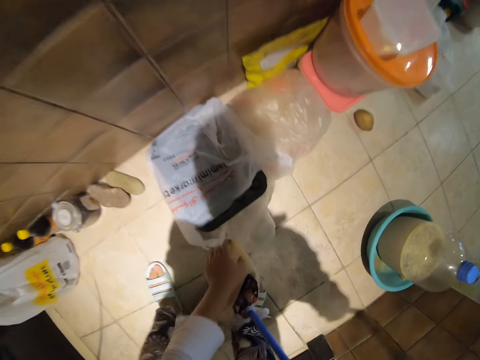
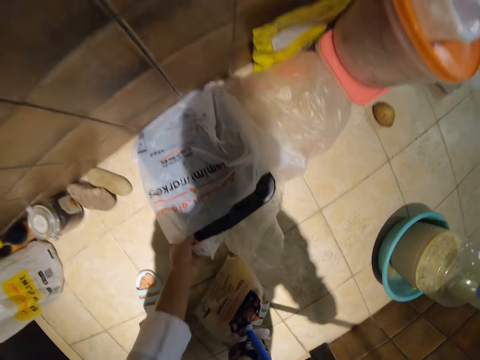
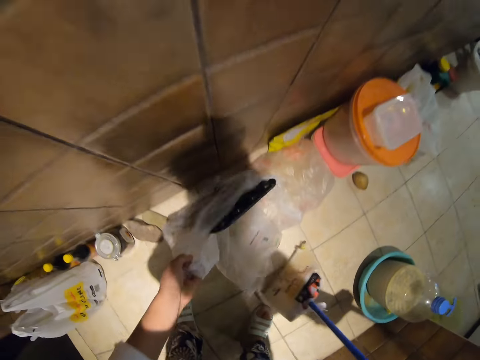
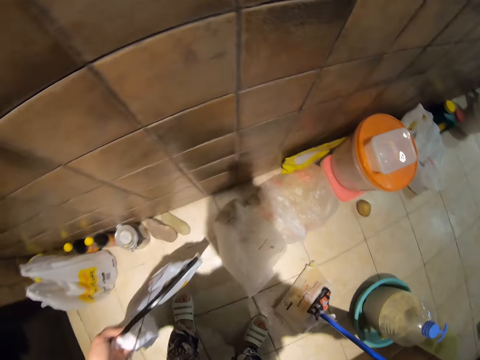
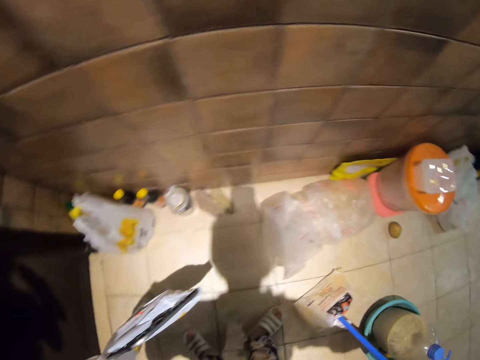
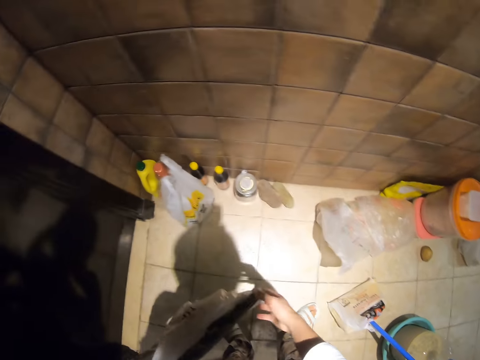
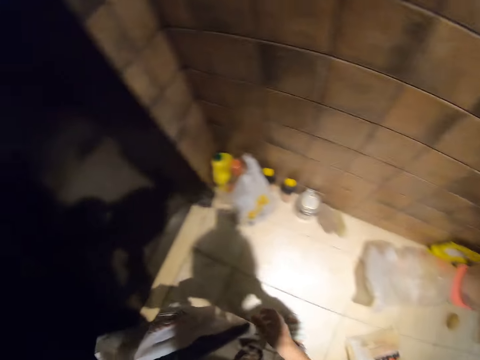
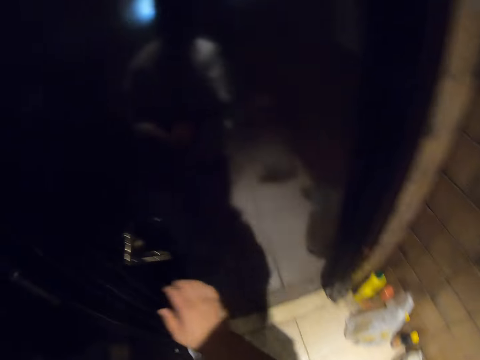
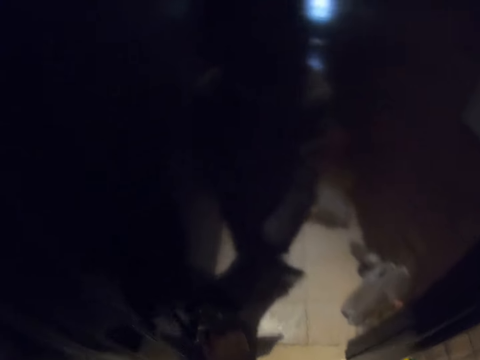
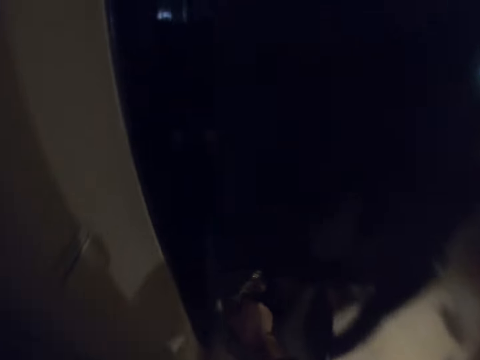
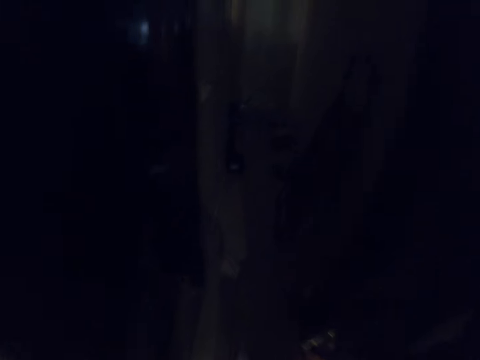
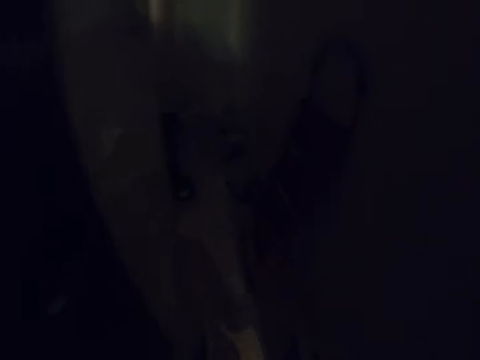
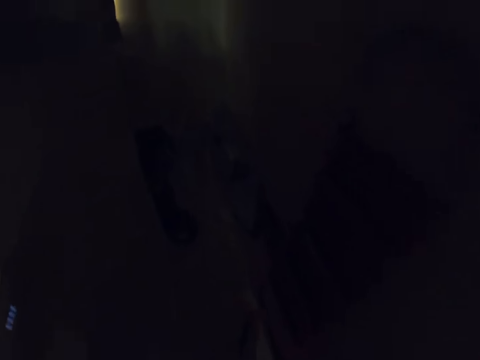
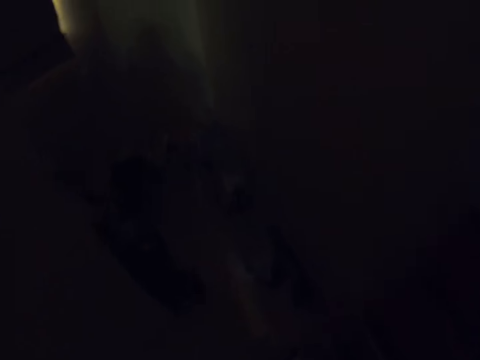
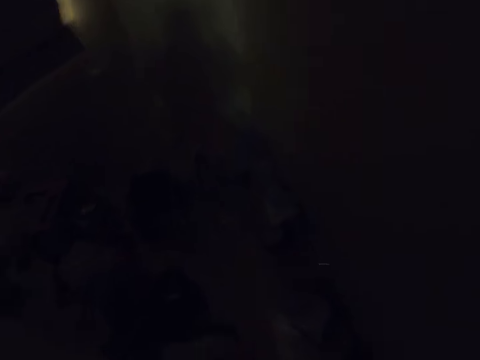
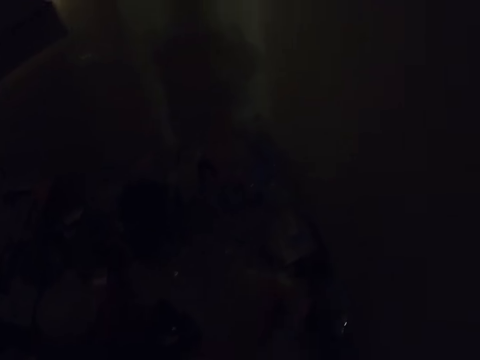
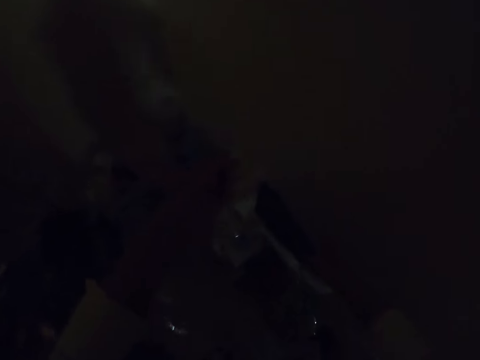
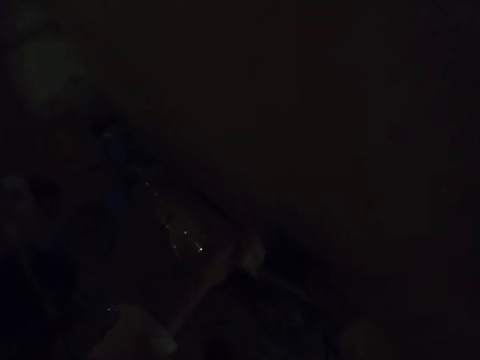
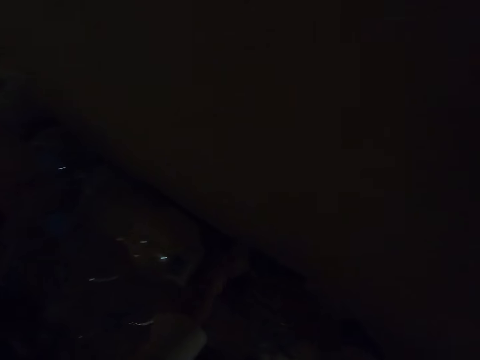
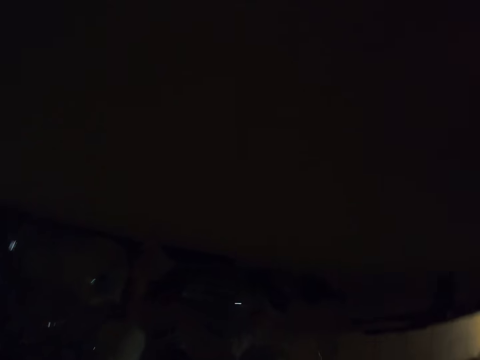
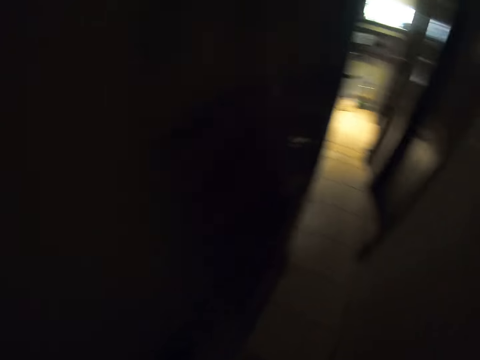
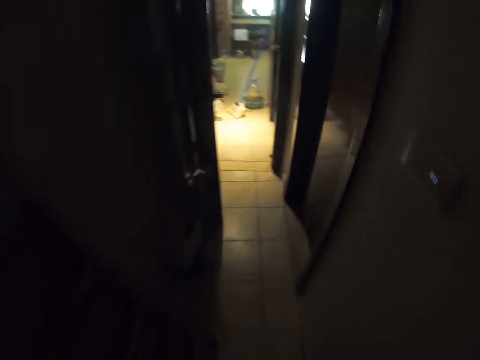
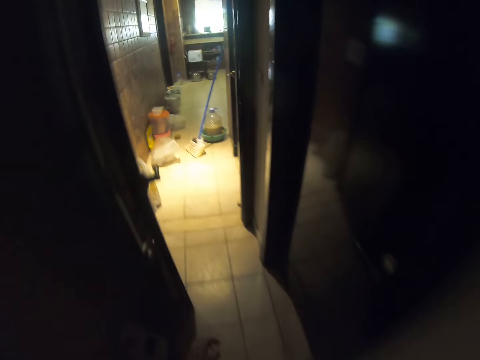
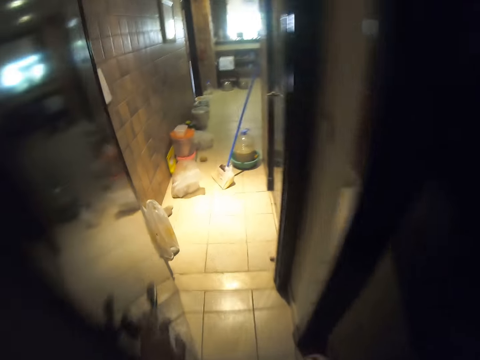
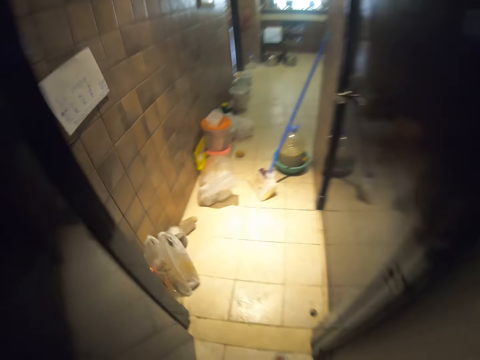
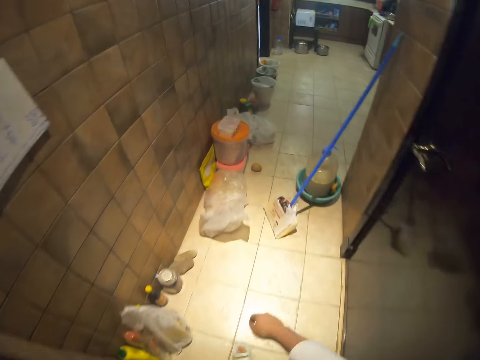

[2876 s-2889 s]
The camera wearer picks up a paper bag or nylon bag with some item. They put down the broom. They hold the nylon bag. They move around the kitchen with the paper bag. They open a door. They walk around. They put the paper bag down. They walk back. They look around. They walk around.

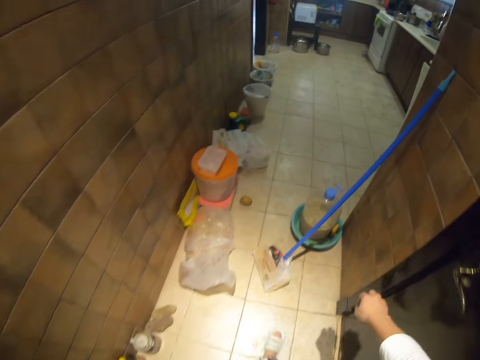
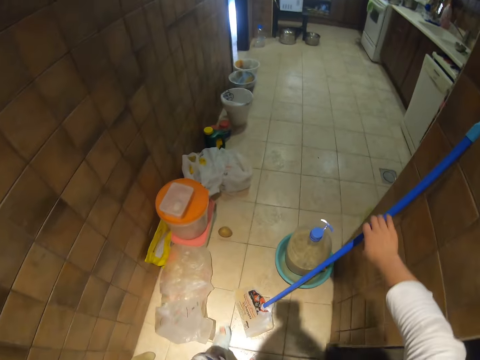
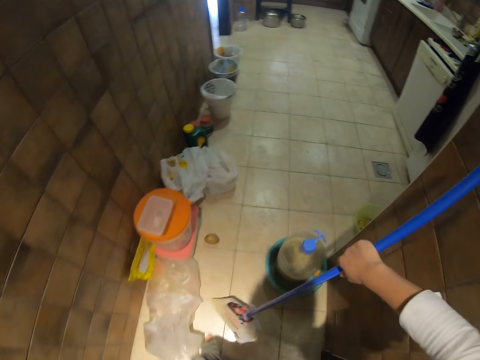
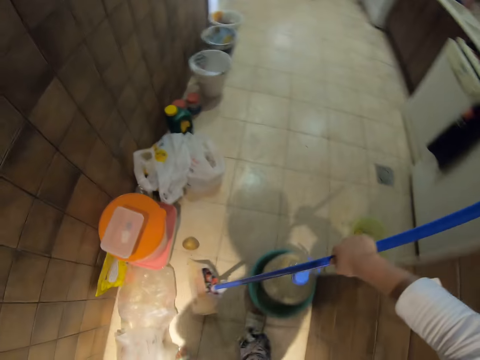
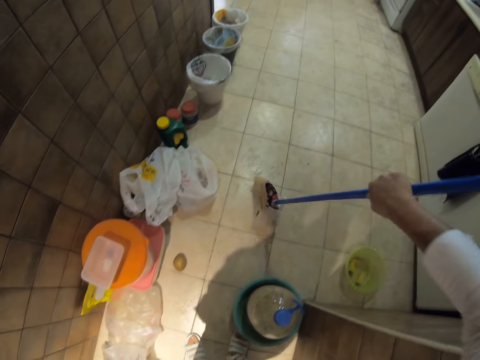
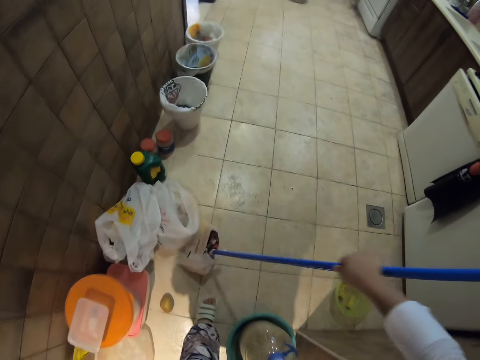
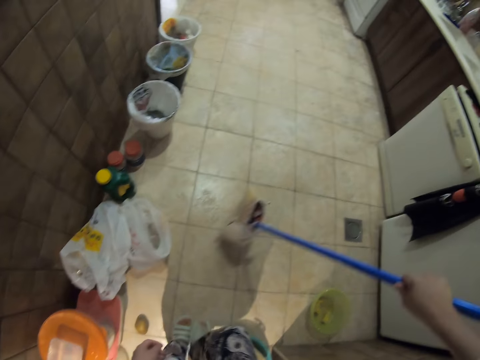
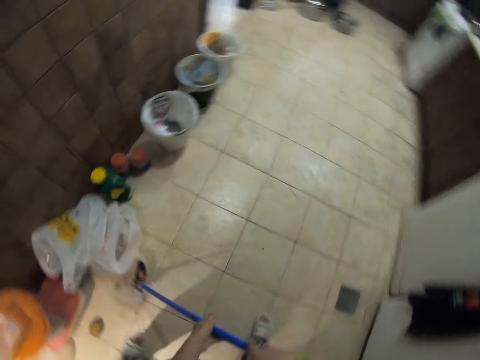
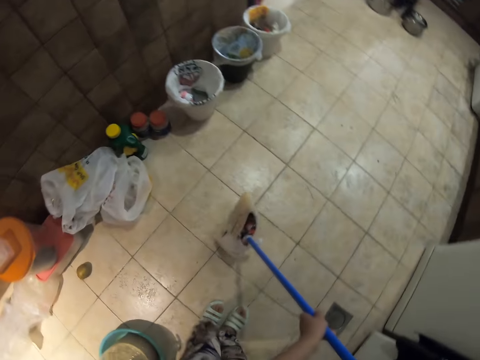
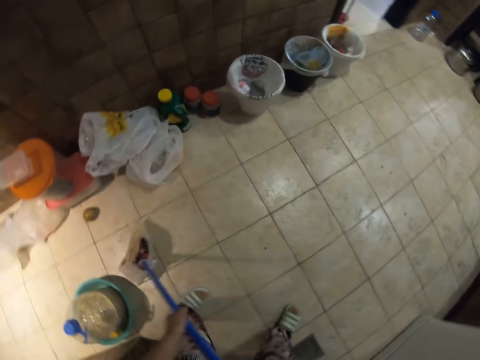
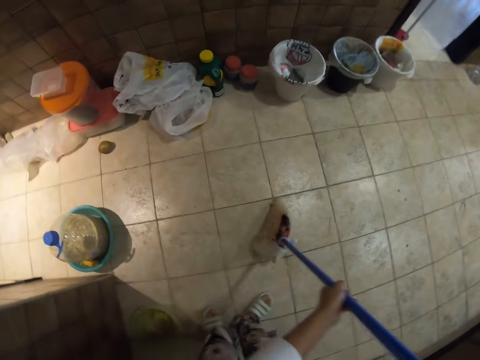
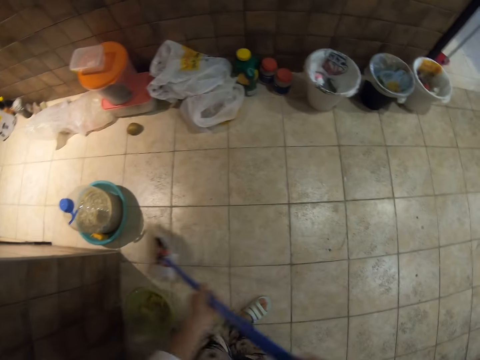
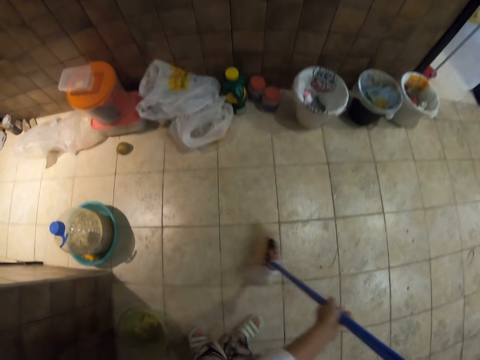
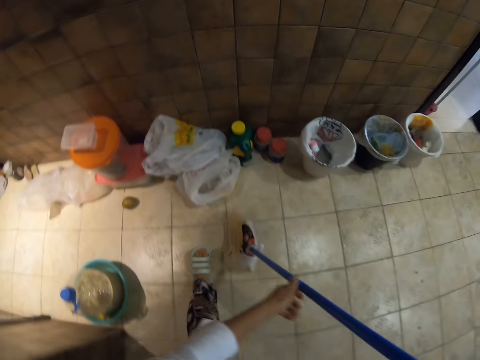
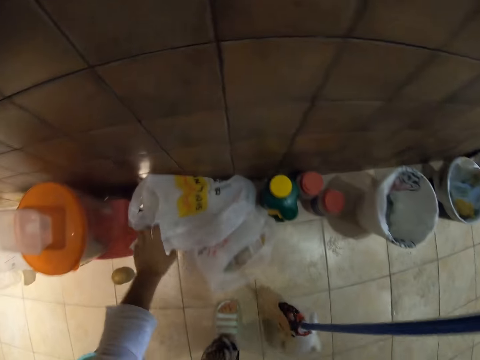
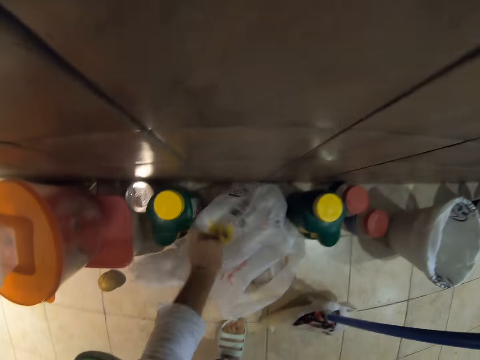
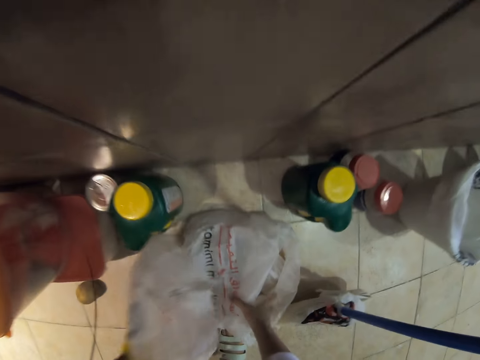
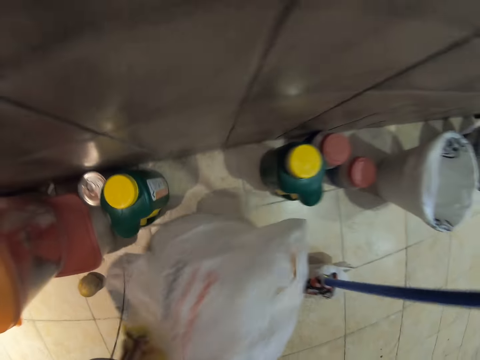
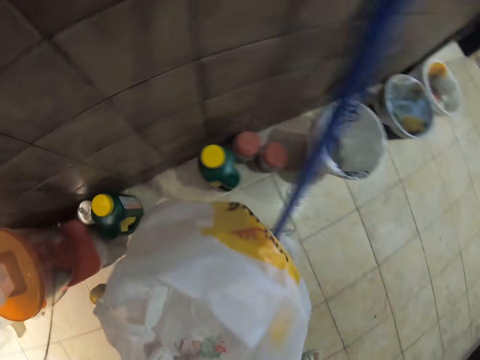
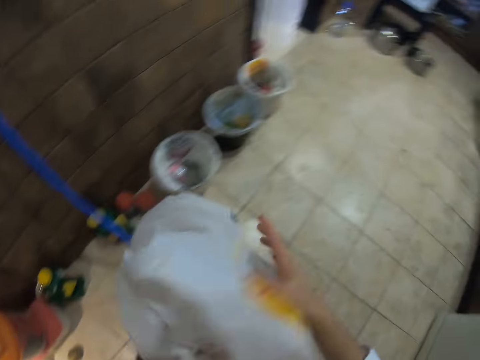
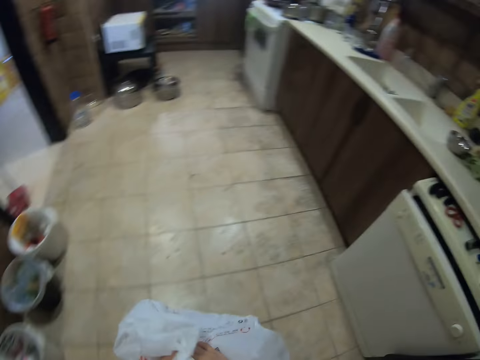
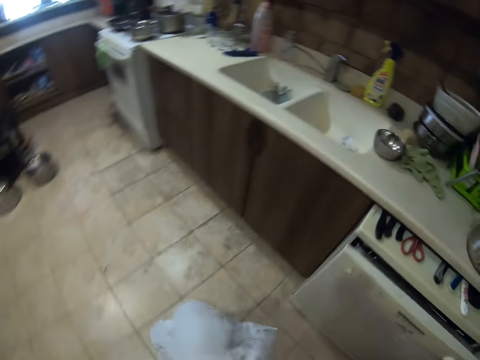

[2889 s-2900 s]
The camera wearer picks up the broom and holds the broom. They sweep the floor, push a nylon paper and sweep the floor. They drop down the broom. They pick up a nylon bag or some paper bags. They fold the nylon bag and walk around.

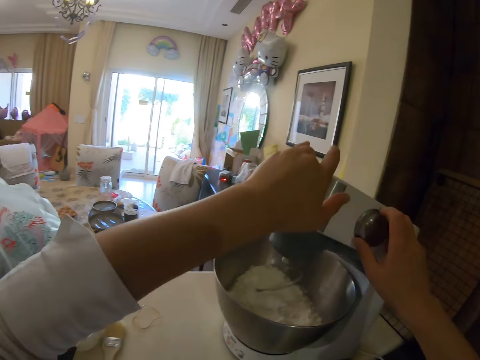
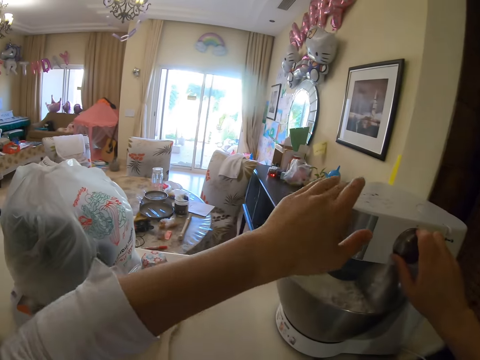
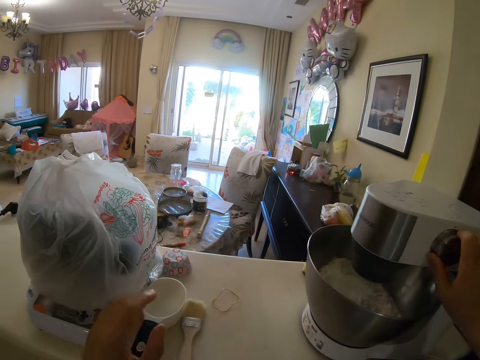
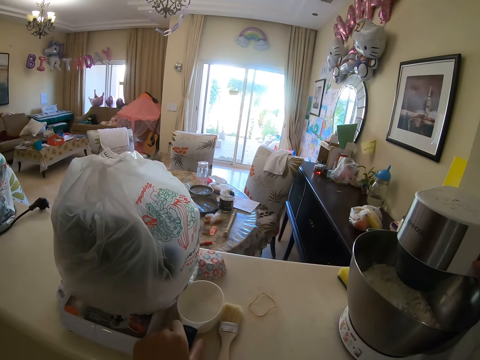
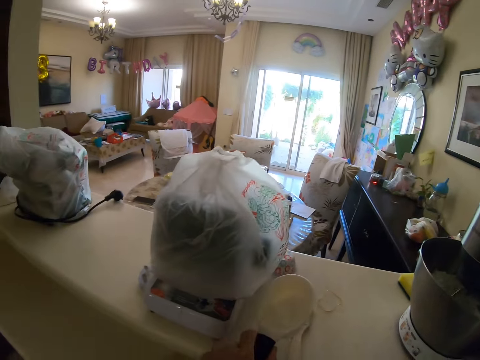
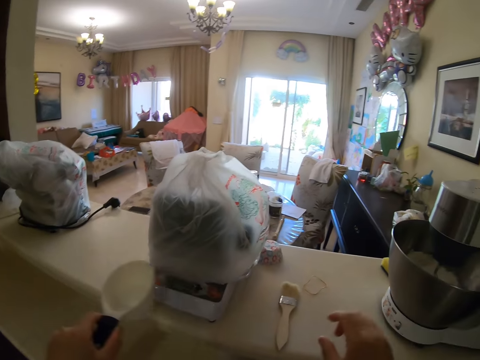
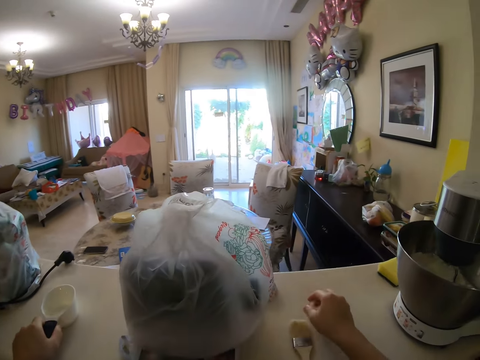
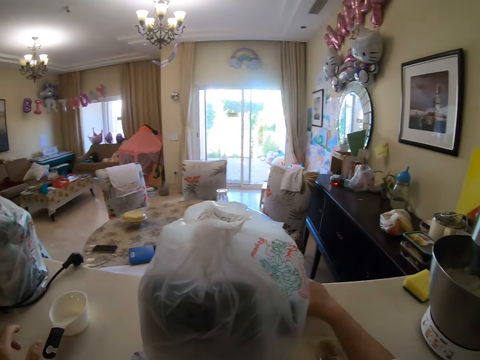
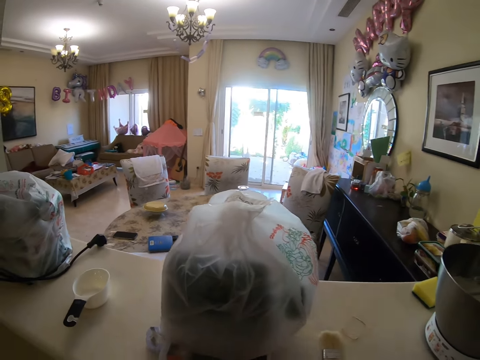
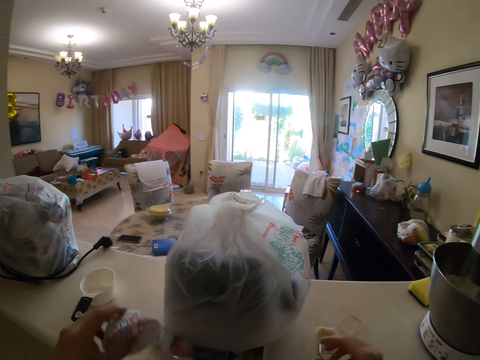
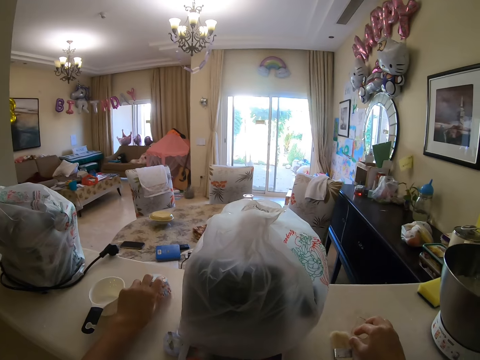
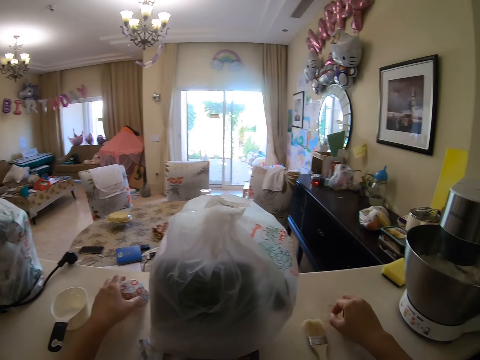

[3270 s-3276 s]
The camera wearer pulls down the mixer. They turn on the KitchenAid mixer. They pick up a pot on the kitchen surface and drop the pot on the kitchen surface. They pick up a container on the kitchen surface, change the container from left to right hand and drop the container on the kitchen surface.
